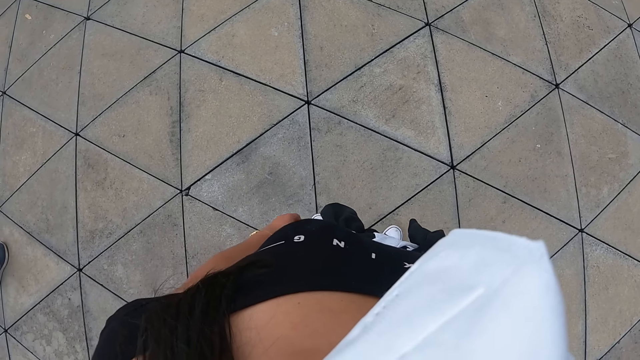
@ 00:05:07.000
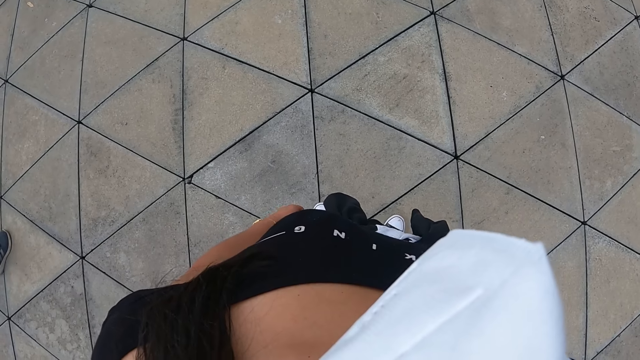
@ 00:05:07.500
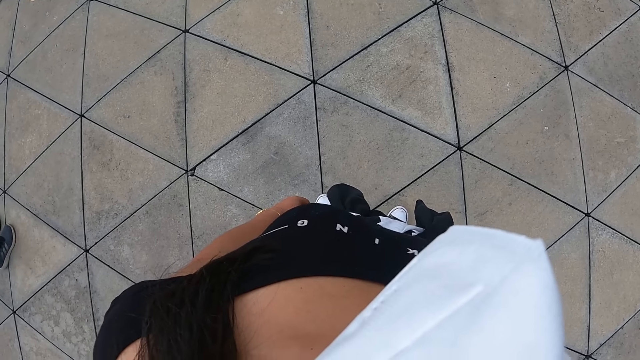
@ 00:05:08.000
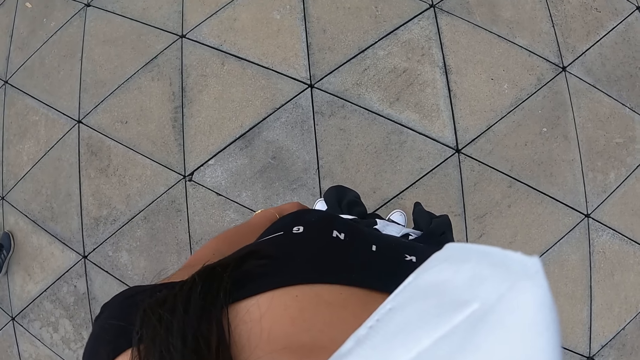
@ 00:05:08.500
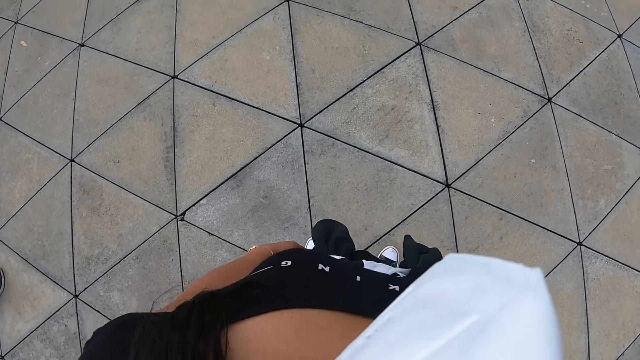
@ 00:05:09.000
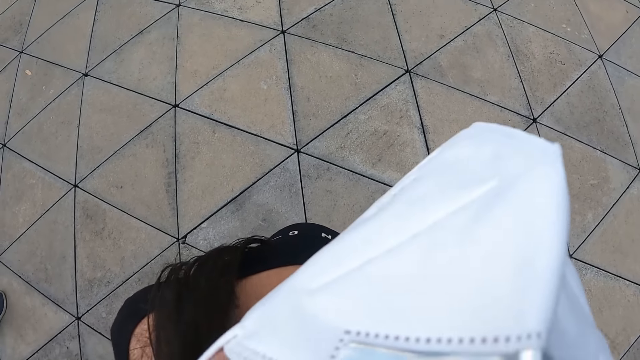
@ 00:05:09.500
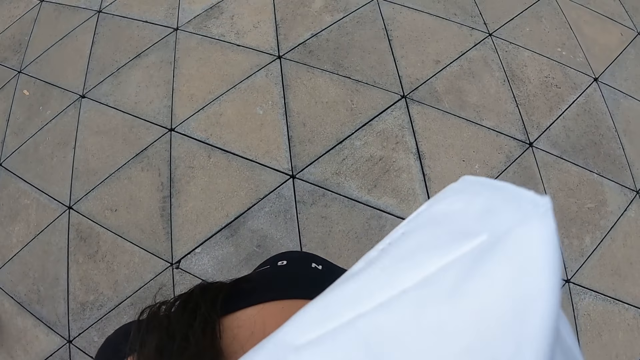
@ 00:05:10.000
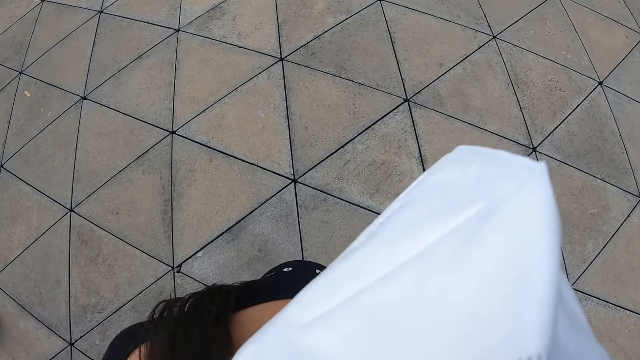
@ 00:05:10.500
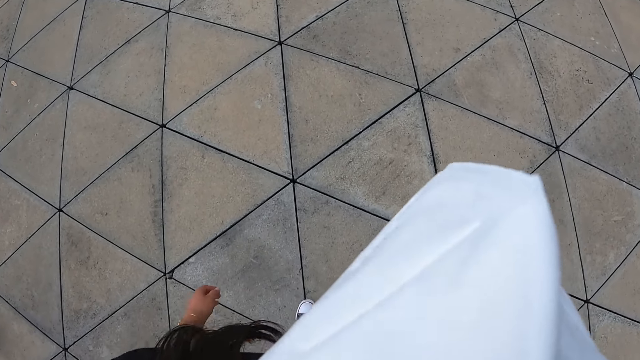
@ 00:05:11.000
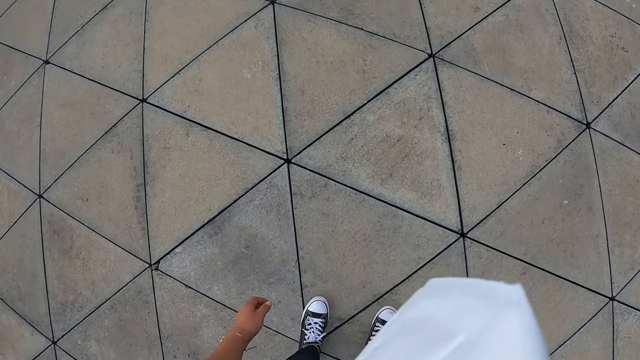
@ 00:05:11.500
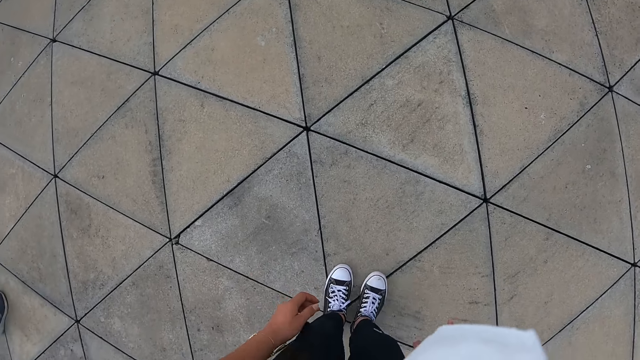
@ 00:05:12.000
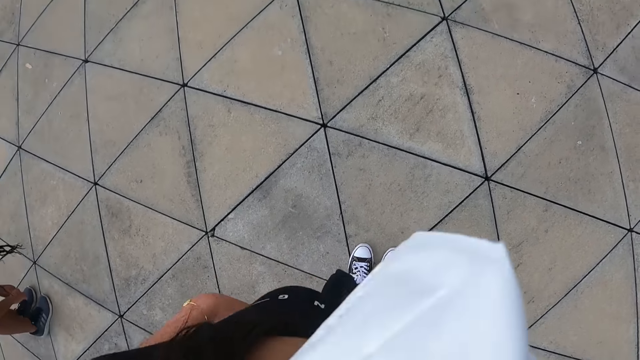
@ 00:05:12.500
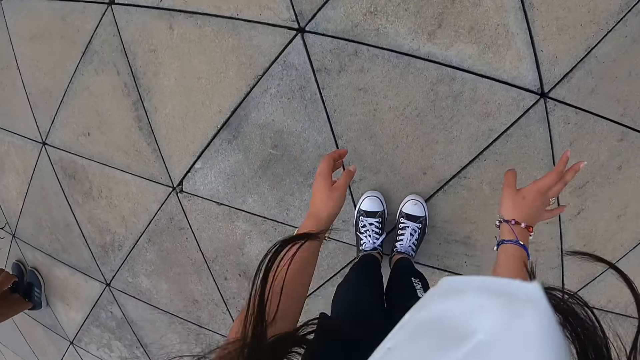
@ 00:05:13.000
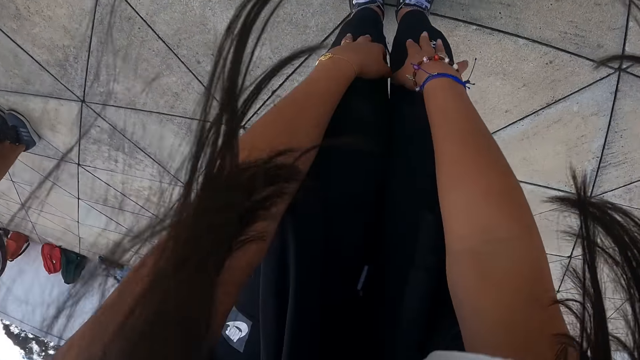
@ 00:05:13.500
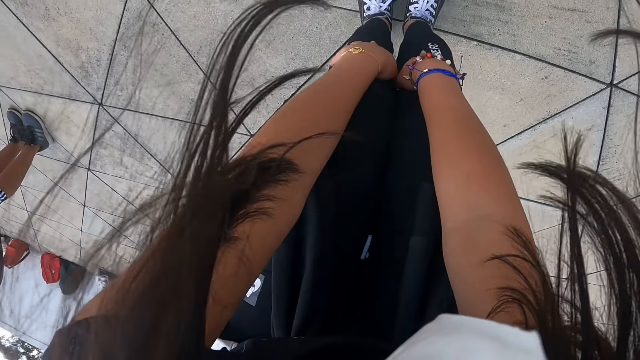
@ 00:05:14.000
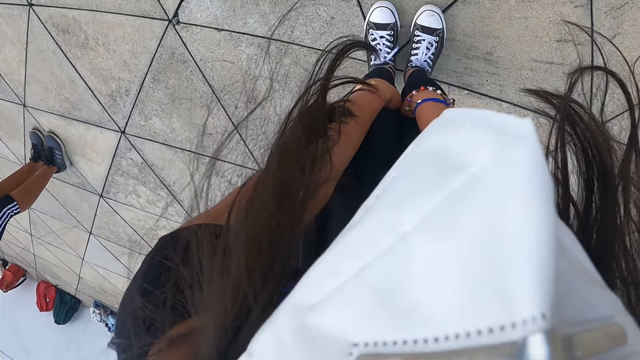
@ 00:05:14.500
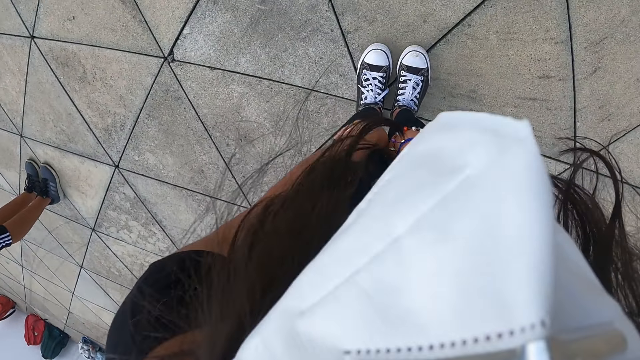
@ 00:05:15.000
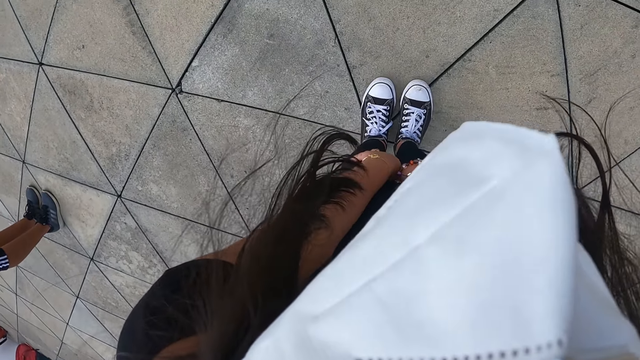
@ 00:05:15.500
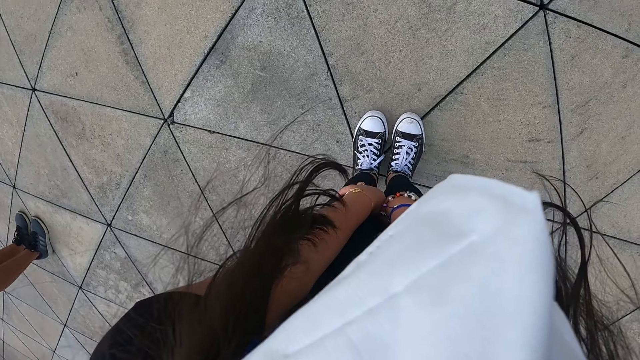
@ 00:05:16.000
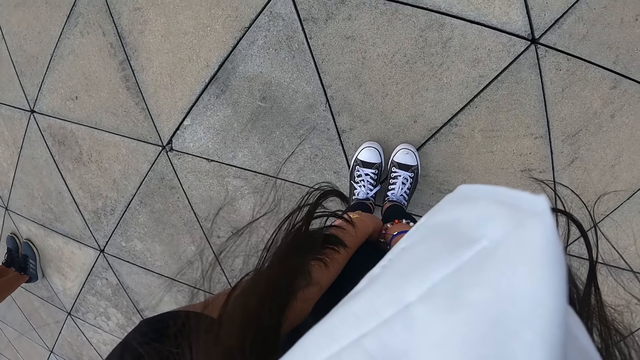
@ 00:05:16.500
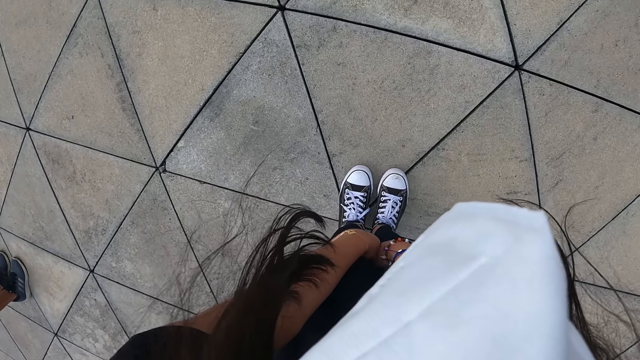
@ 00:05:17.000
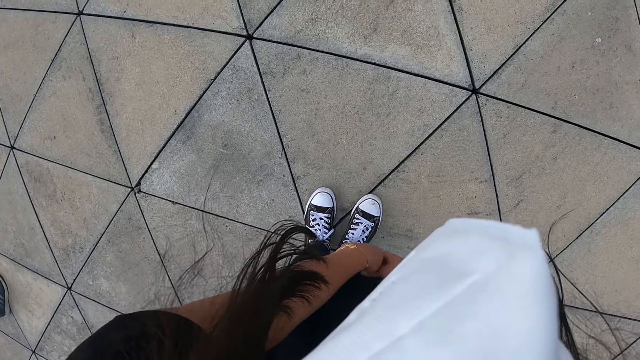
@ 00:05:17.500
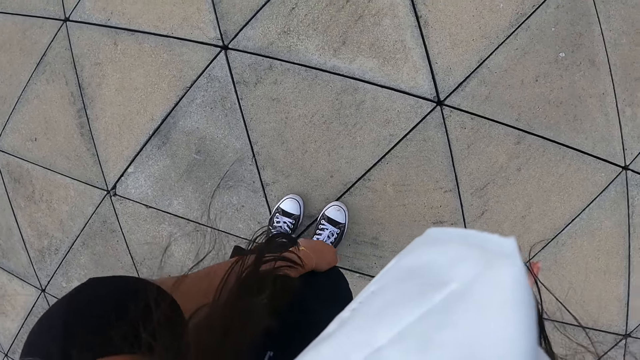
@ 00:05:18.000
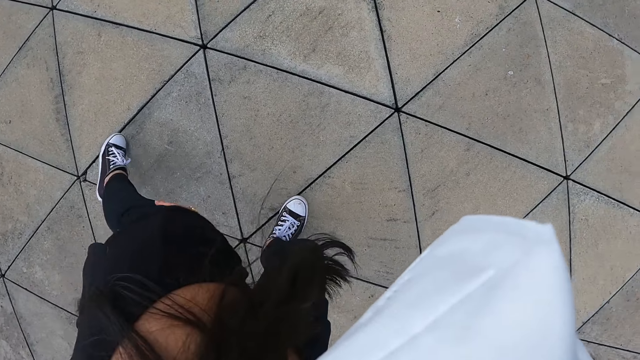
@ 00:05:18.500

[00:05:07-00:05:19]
The camera wearer rehearses for a dance. They bend down.

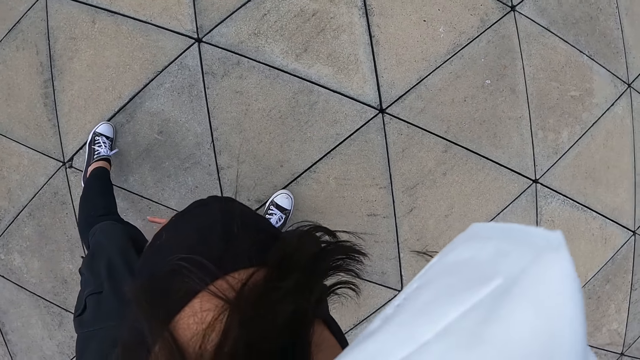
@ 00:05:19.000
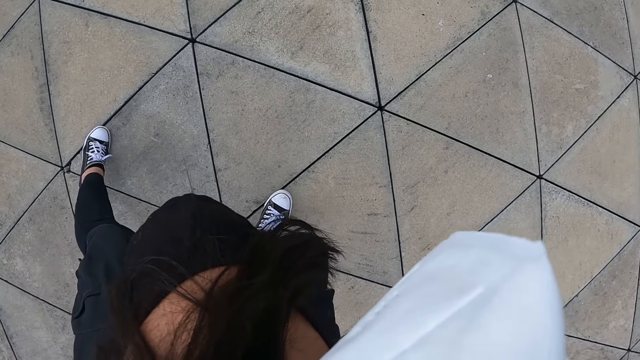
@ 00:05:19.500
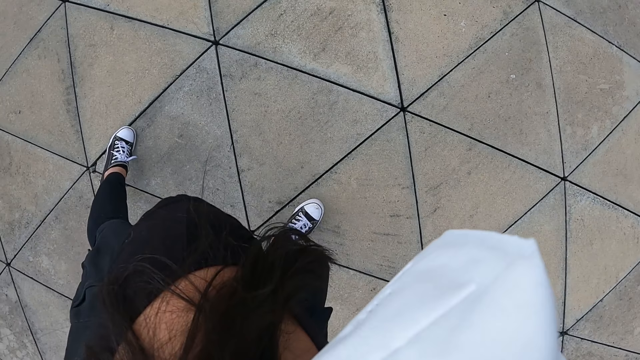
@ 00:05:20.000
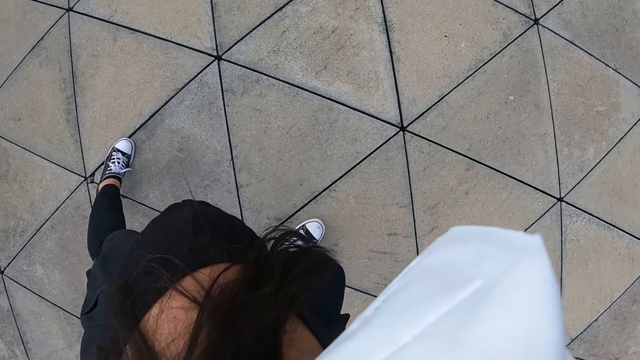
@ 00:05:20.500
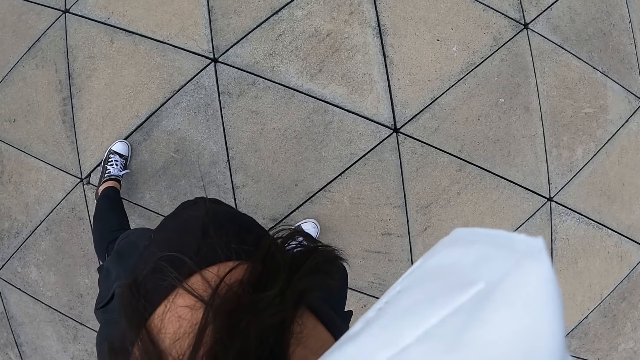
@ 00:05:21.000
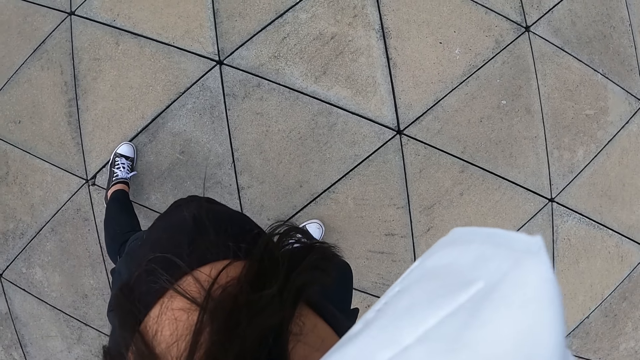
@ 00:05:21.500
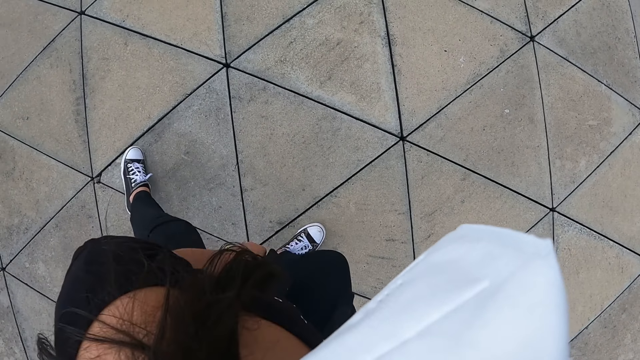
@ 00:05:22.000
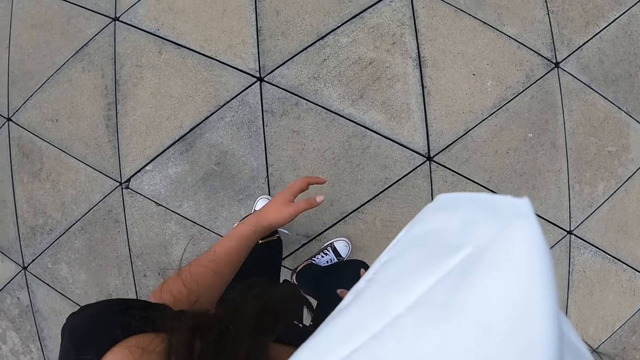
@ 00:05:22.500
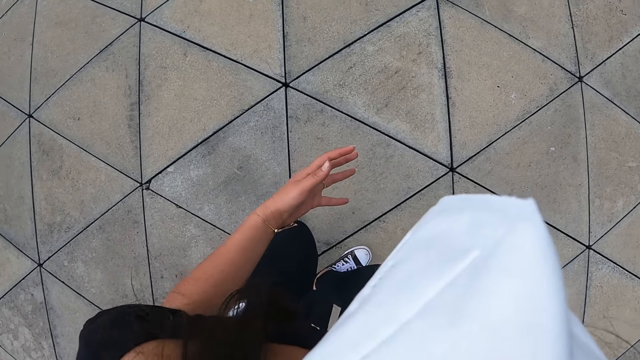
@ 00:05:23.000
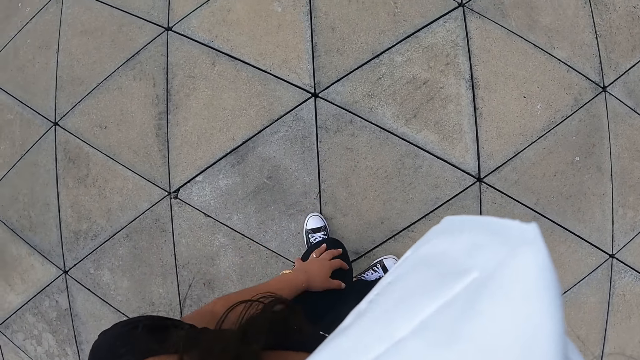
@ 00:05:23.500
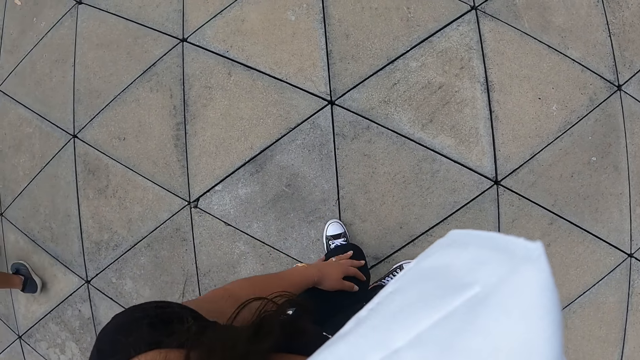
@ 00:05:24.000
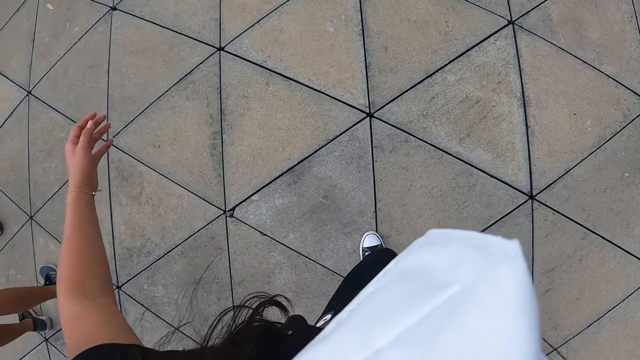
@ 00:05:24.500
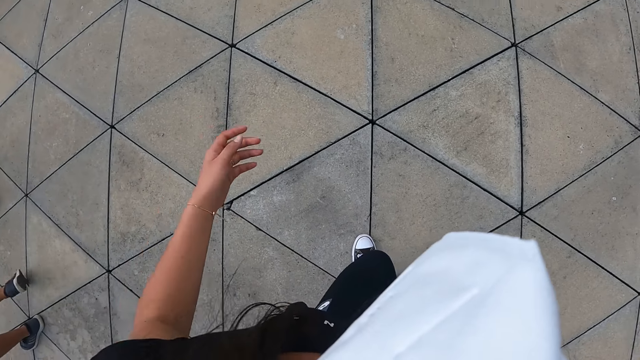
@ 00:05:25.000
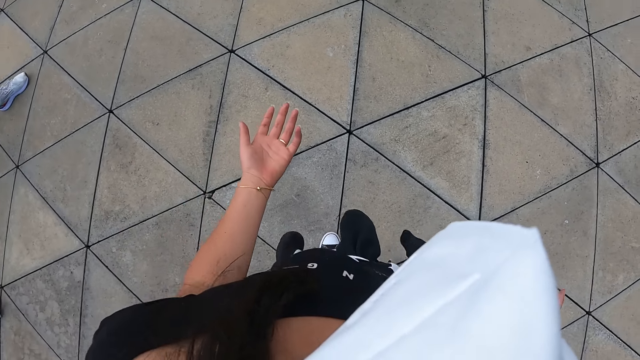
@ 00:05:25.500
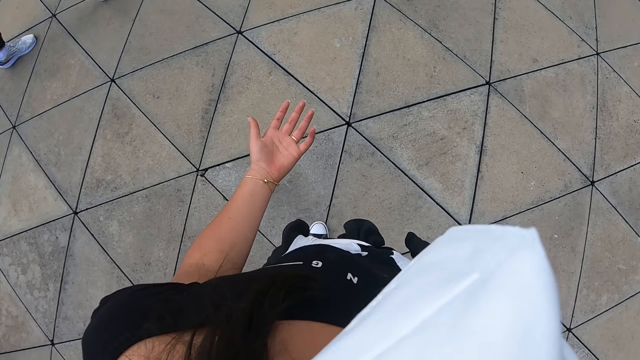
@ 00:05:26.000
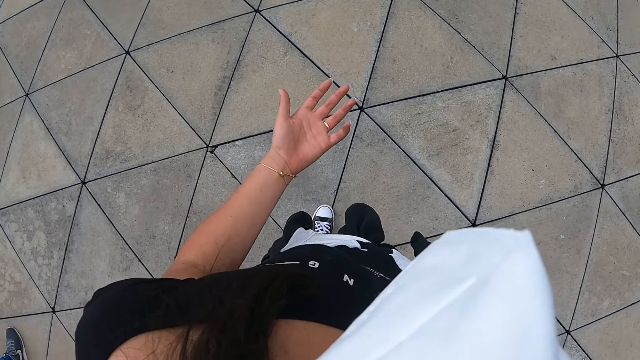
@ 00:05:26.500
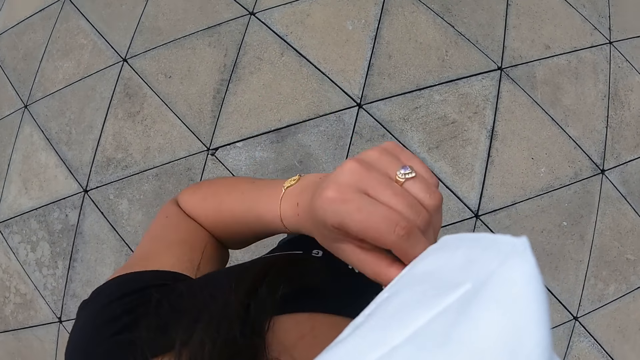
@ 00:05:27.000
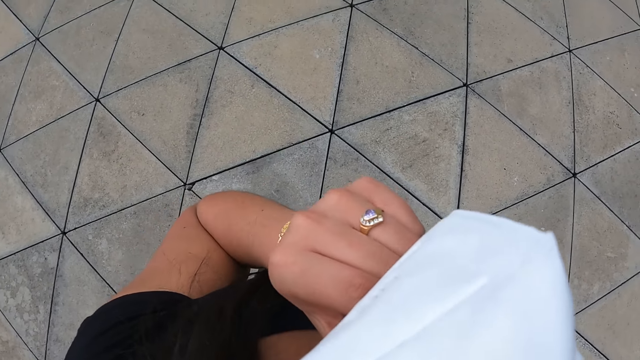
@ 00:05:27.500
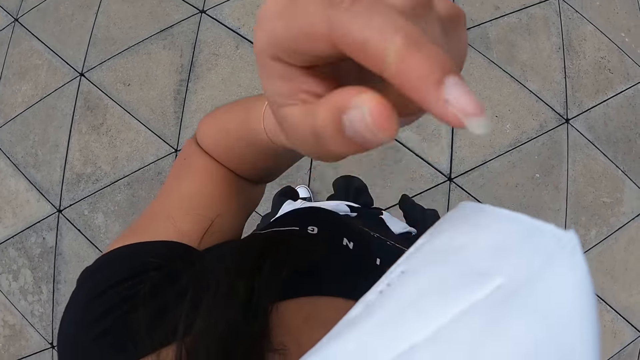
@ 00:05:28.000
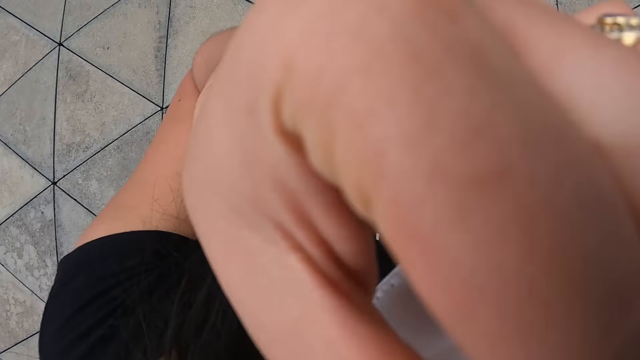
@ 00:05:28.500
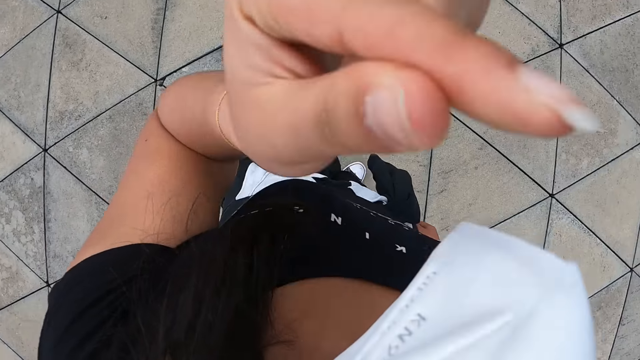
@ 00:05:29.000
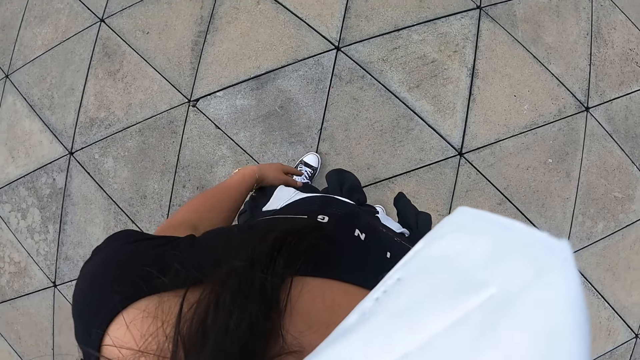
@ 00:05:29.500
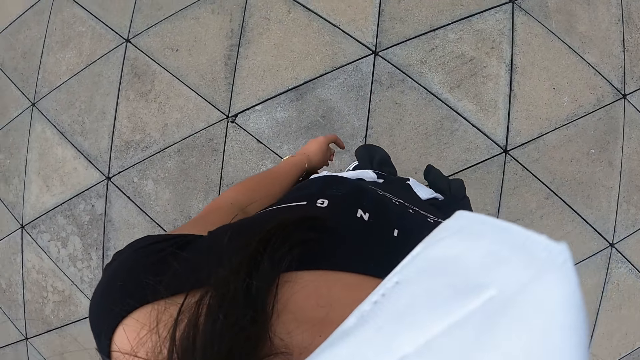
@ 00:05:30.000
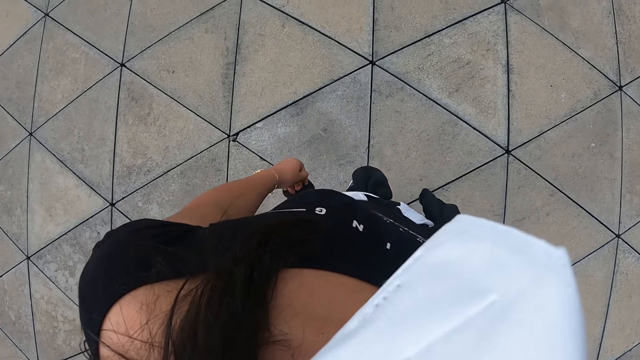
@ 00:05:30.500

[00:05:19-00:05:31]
The camera wearer raises her left hand towards her face. She adjusts her camera or the mask with her left hand. She lowers her left hand.
